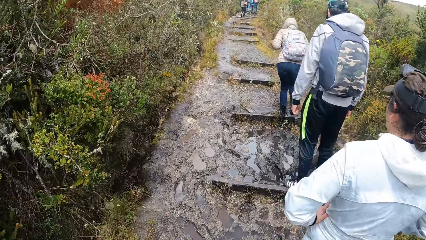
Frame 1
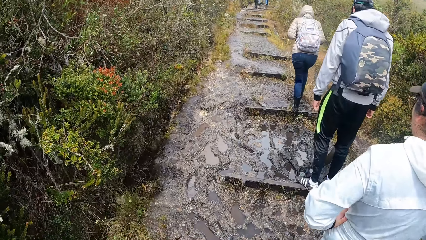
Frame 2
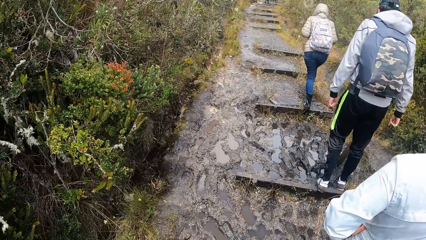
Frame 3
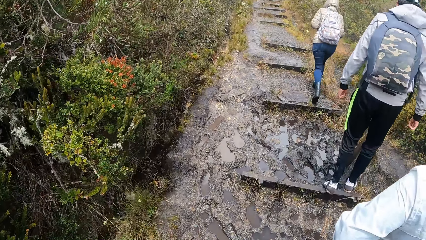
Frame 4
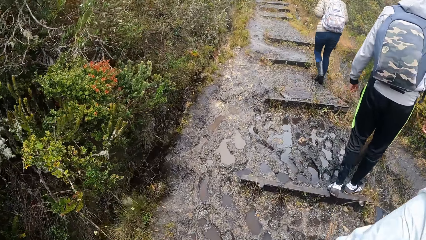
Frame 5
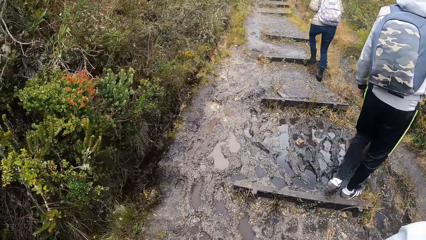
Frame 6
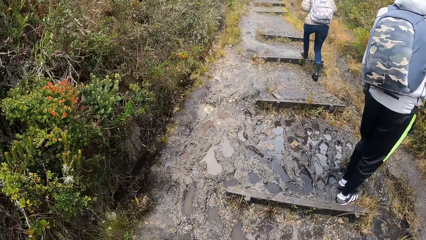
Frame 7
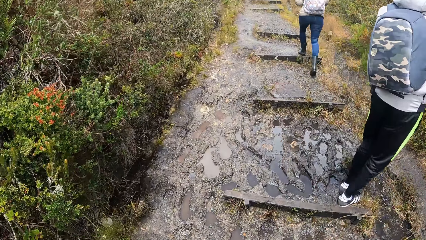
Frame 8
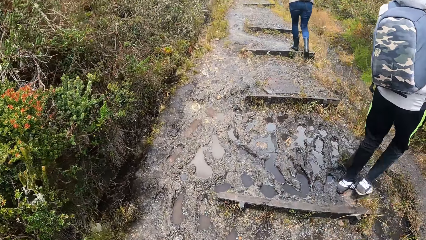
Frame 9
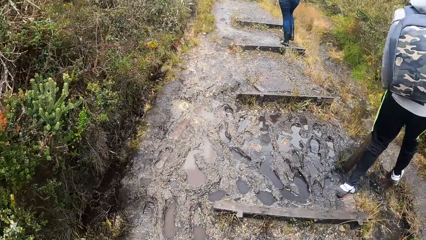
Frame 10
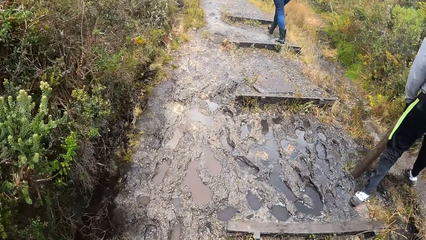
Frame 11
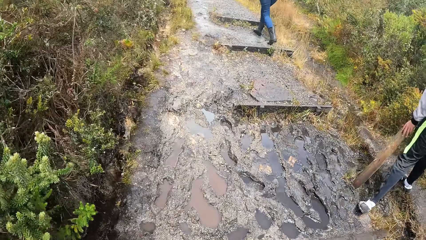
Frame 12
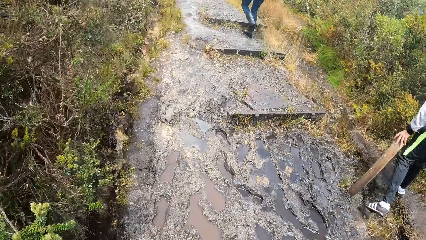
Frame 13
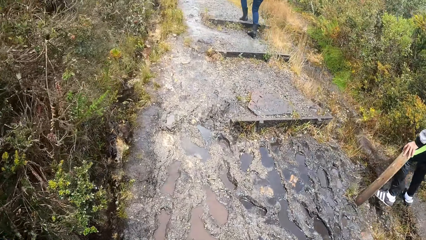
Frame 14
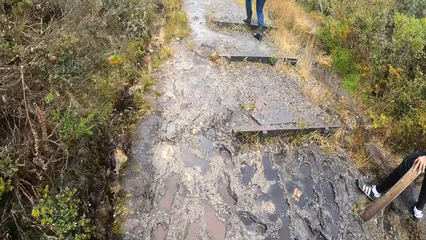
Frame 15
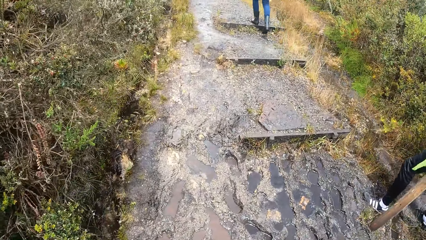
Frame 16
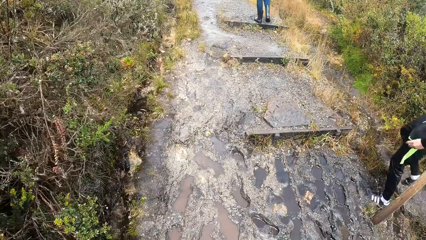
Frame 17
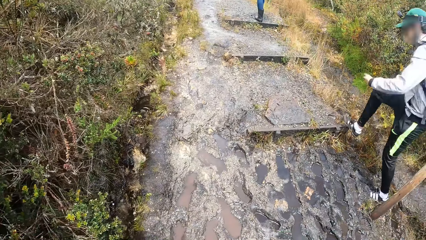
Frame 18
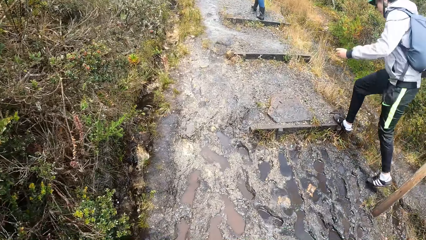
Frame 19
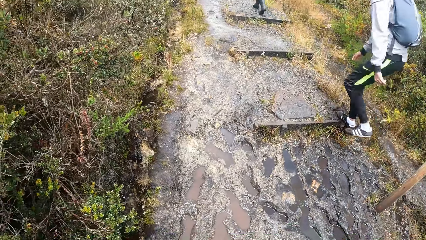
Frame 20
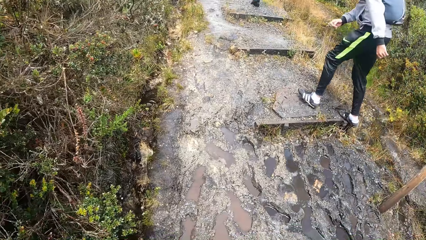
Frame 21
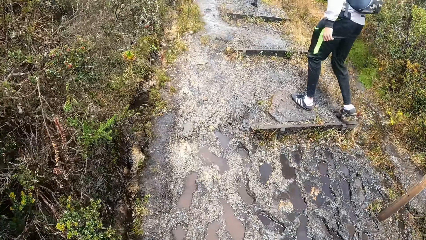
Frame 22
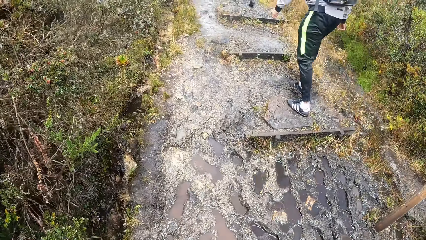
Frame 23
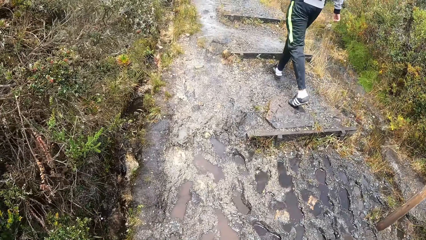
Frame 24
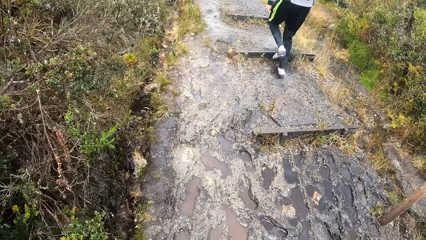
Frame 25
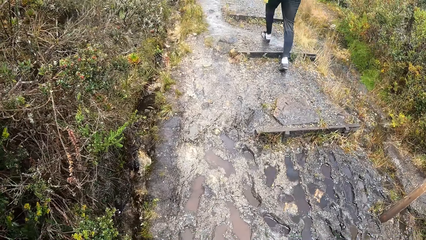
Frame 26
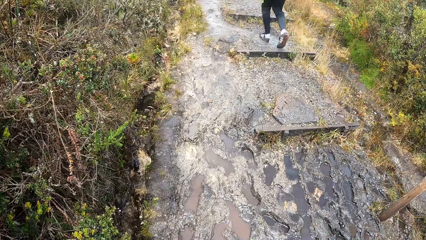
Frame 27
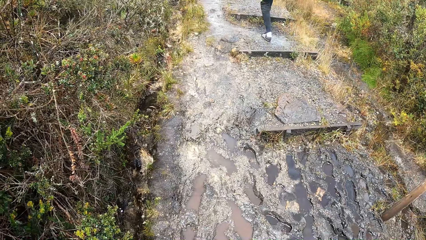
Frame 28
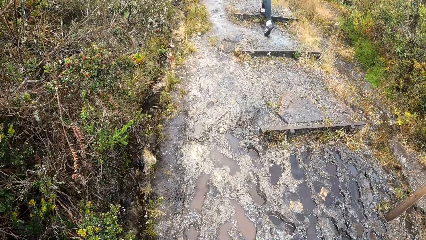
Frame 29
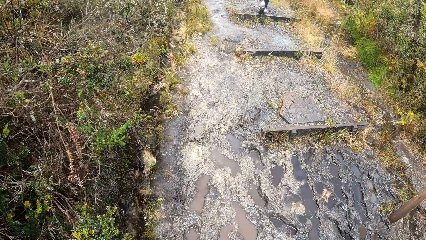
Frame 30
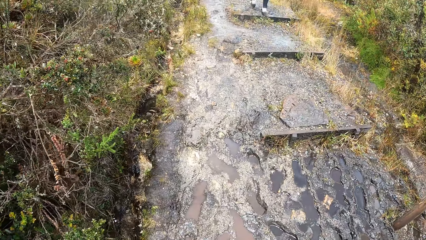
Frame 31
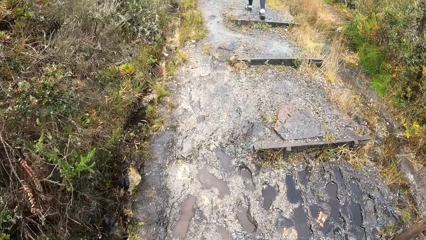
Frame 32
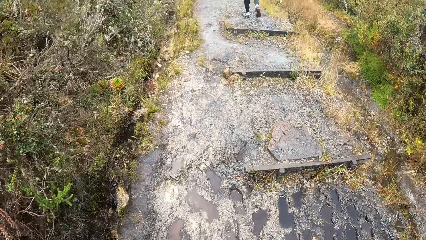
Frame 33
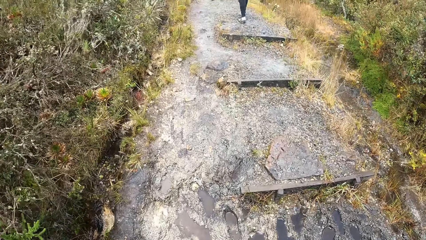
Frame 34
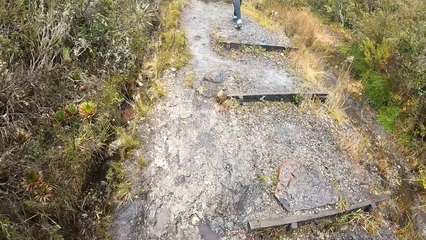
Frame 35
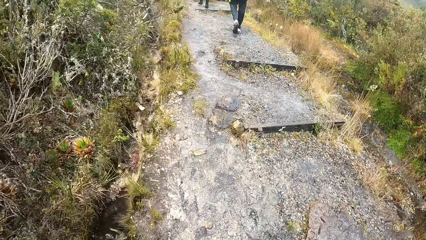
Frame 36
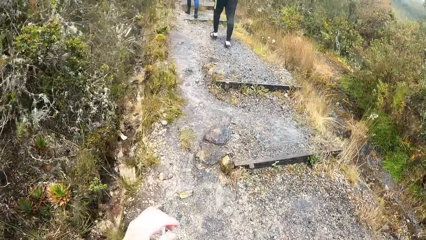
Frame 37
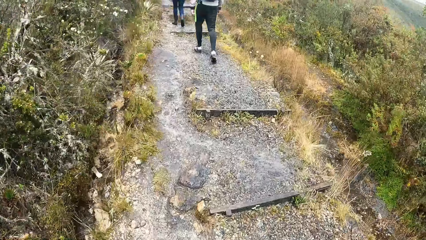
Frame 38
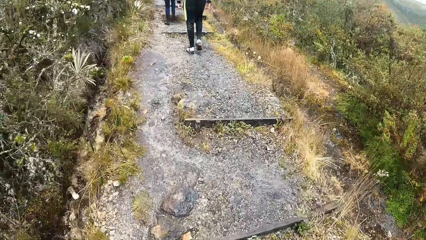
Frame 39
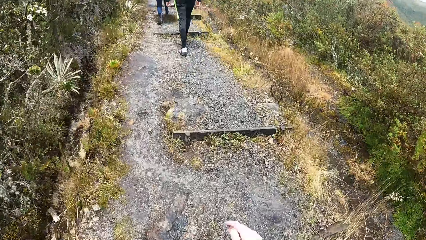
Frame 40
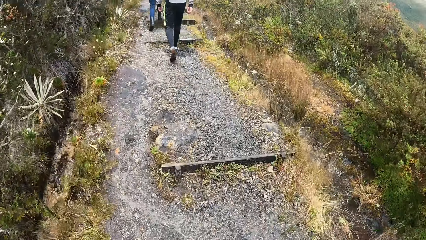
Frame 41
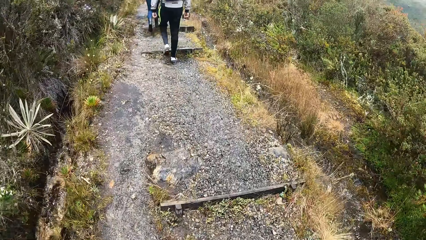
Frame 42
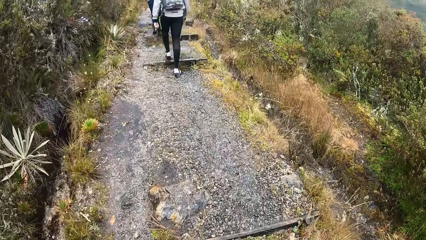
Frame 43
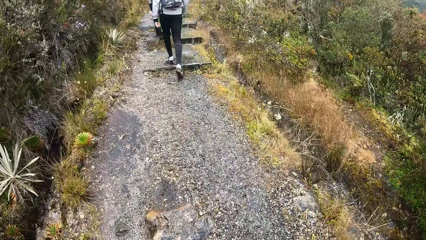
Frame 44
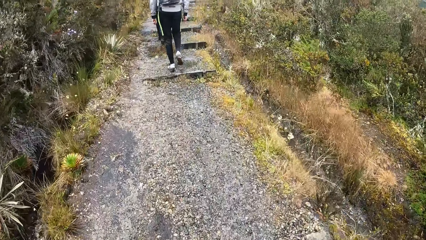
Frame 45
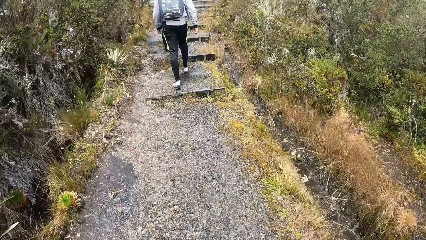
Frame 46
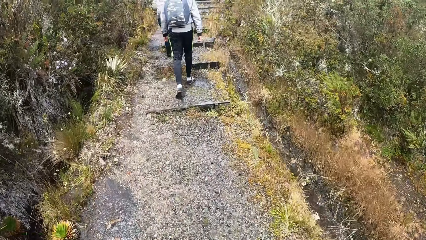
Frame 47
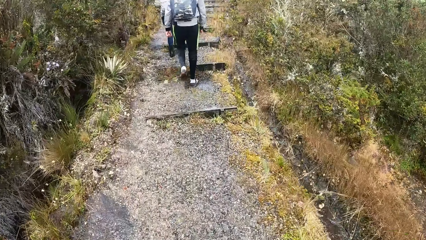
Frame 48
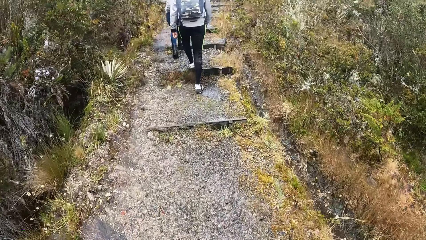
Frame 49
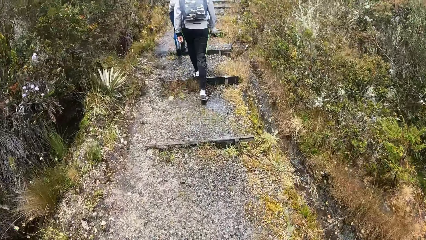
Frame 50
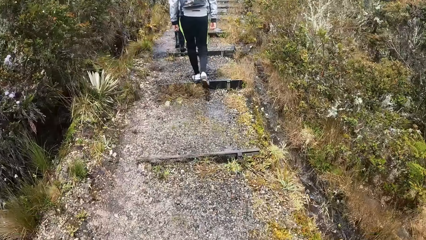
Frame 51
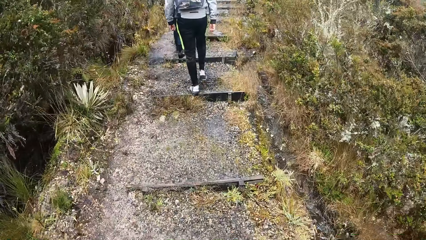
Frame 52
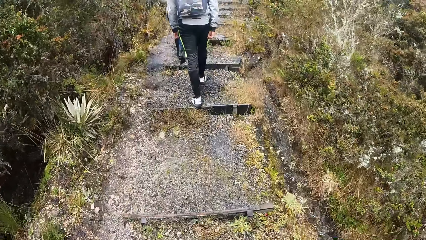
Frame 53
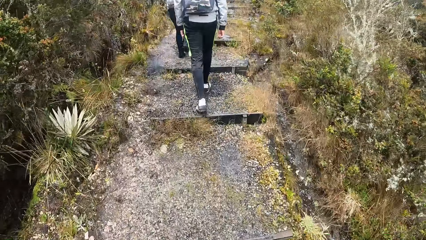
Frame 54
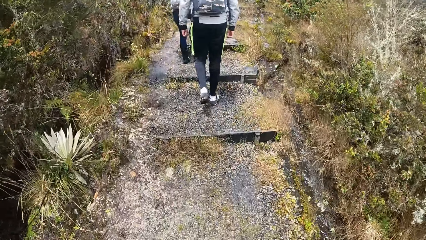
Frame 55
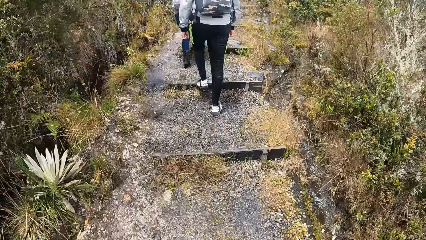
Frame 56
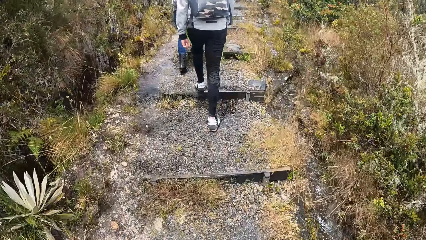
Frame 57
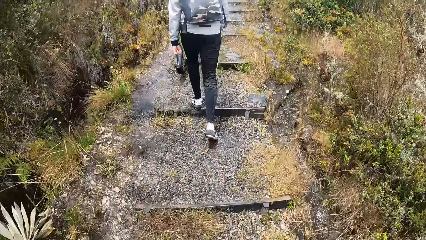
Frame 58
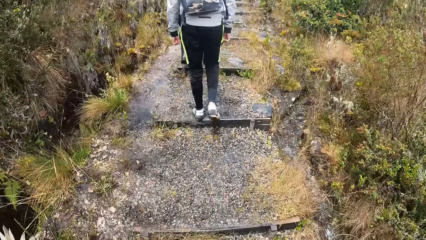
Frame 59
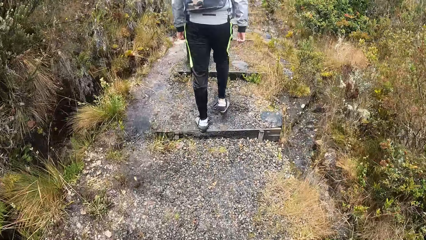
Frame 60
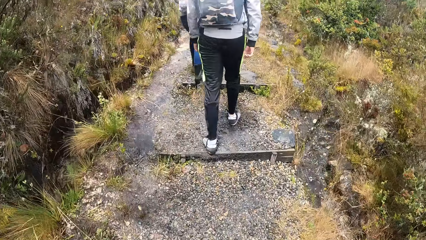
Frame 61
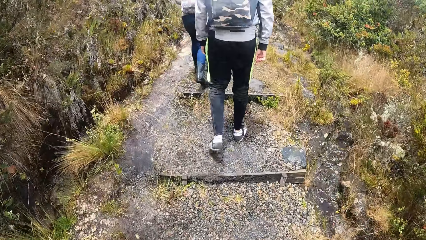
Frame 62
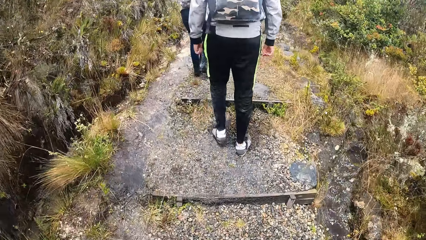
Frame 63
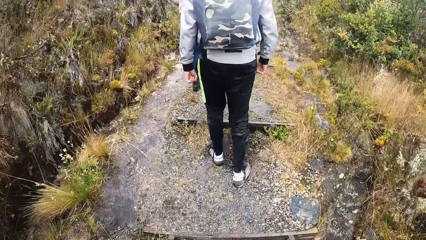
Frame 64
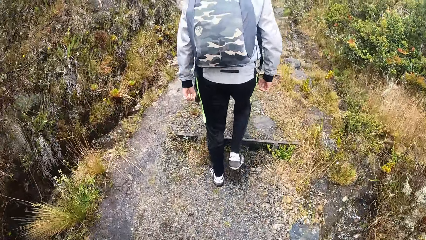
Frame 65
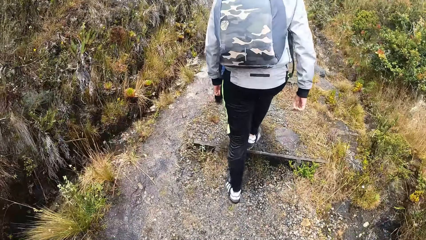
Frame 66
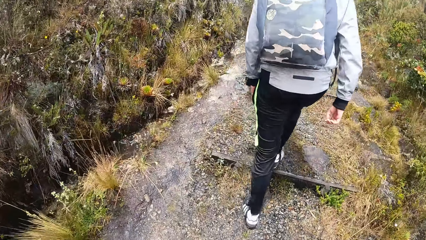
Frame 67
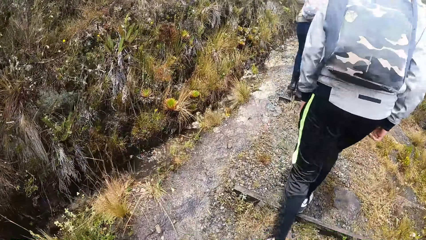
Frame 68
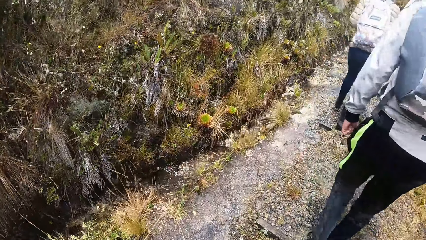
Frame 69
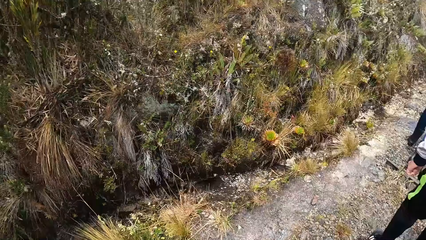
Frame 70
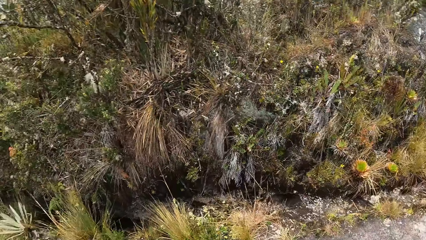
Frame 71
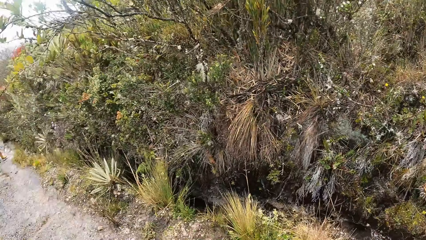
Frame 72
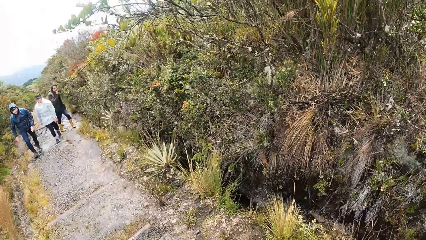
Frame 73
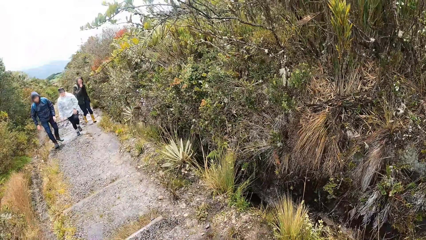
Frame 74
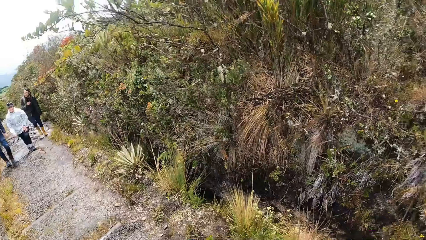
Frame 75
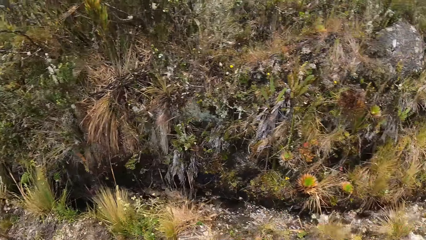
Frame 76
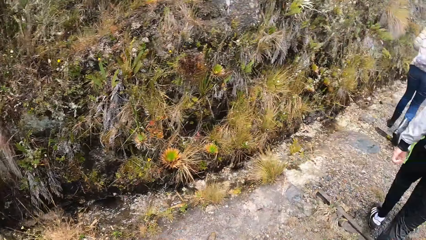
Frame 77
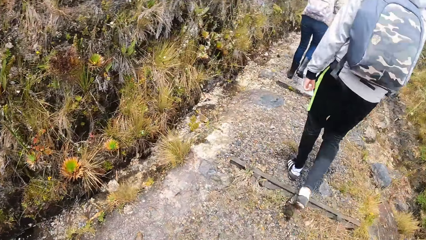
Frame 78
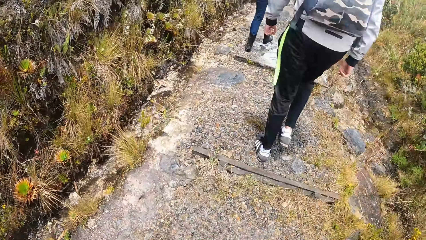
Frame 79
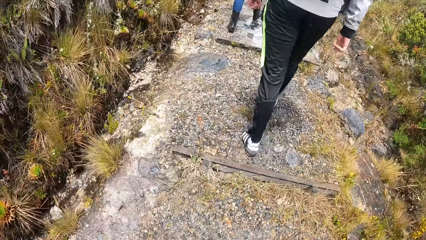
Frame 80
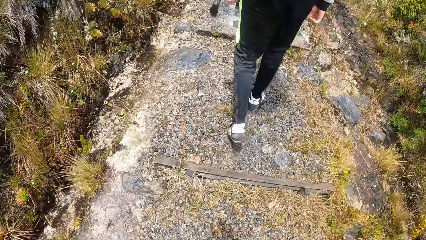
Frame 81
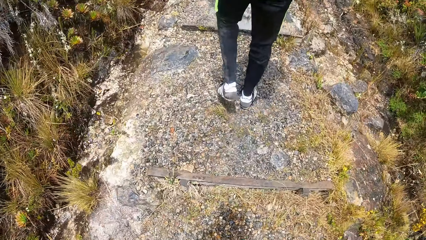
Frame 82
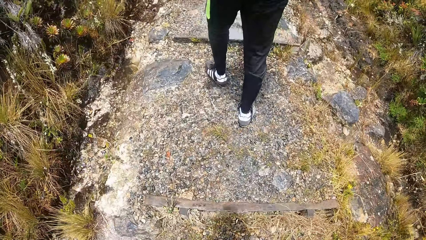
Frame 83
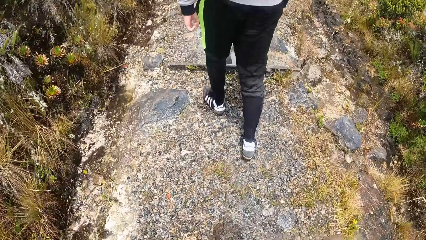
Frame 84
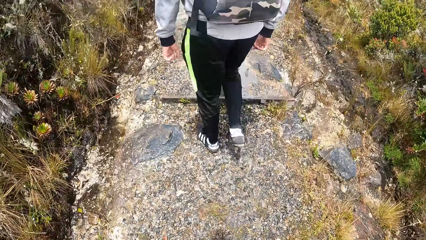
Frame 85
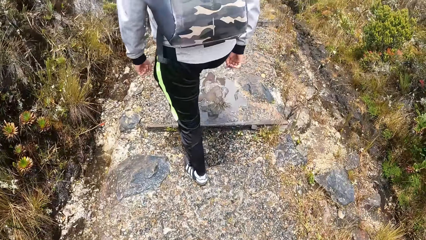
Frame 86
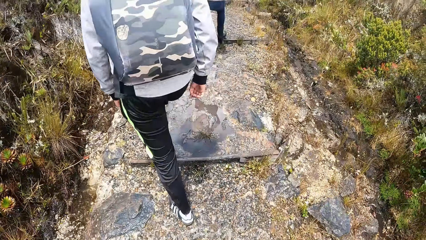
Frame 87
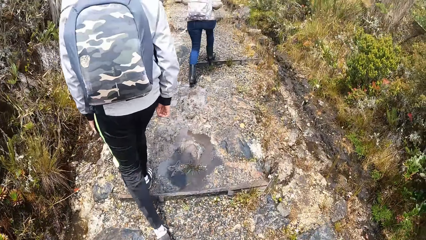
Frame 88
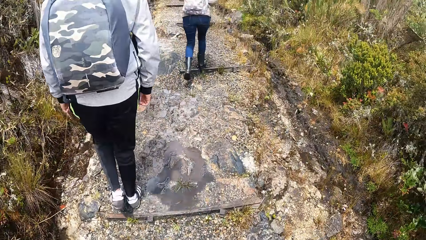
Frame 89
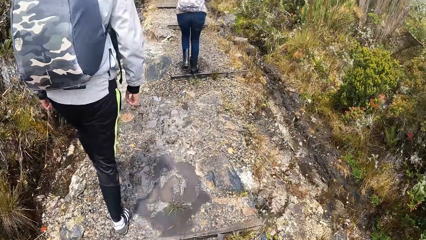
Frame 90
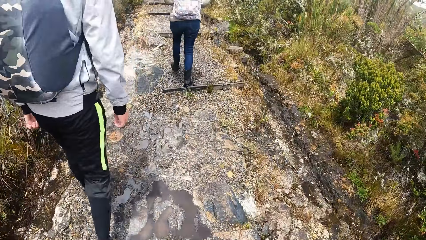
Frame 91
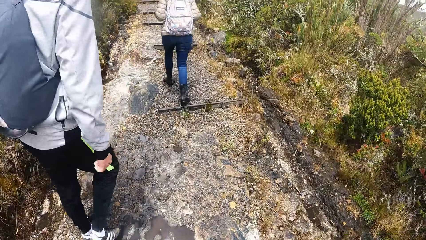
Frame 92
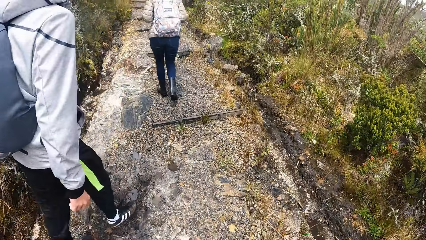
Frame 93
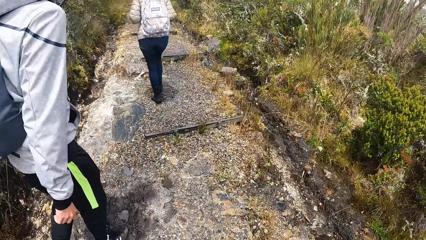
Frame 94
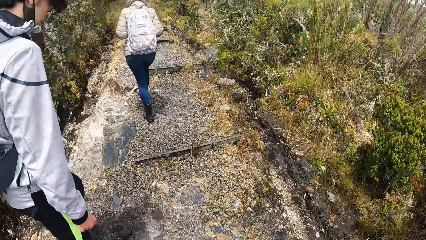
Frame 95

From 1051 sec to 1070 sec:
The man places his left hand on a wooden post on the pathway. The camera wearer looks around the surroundings and walks around.
